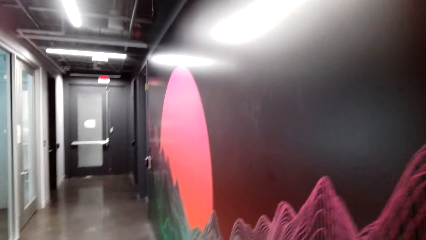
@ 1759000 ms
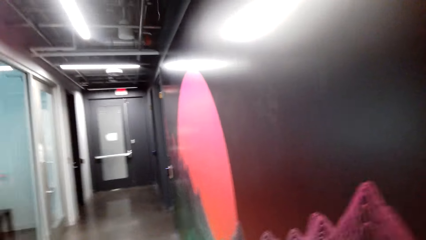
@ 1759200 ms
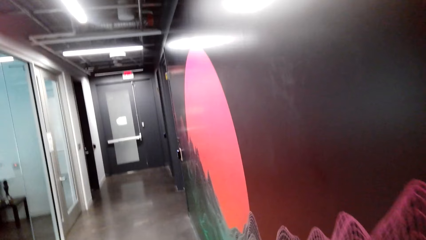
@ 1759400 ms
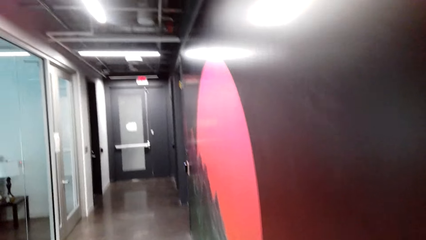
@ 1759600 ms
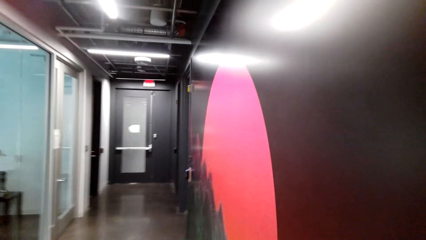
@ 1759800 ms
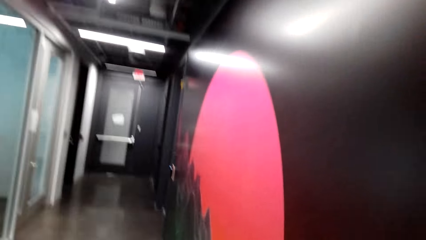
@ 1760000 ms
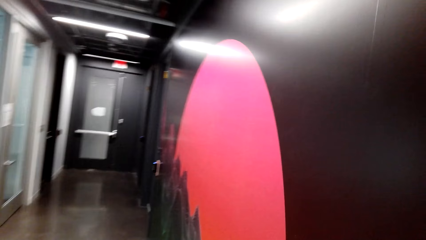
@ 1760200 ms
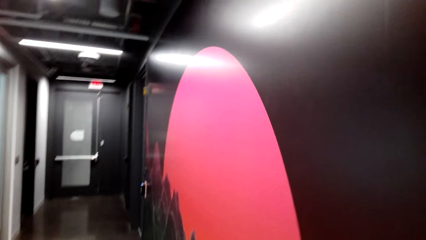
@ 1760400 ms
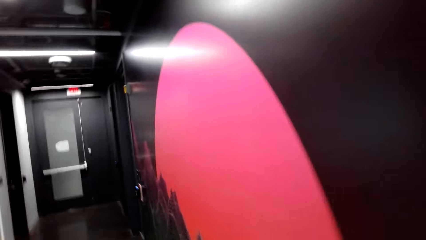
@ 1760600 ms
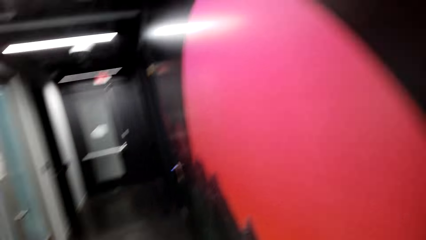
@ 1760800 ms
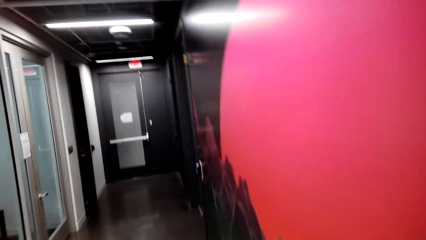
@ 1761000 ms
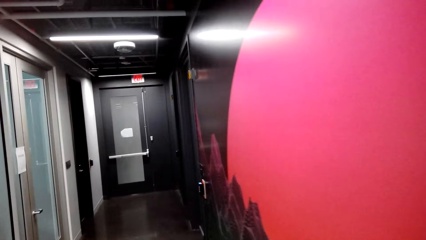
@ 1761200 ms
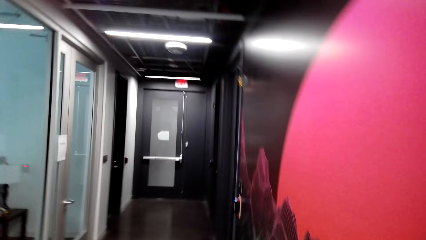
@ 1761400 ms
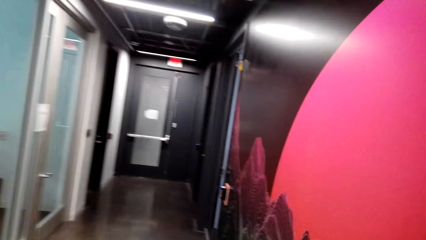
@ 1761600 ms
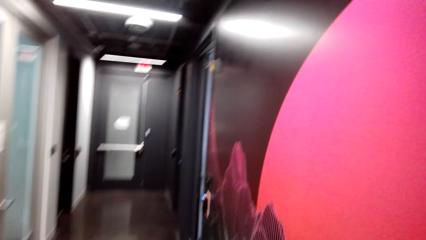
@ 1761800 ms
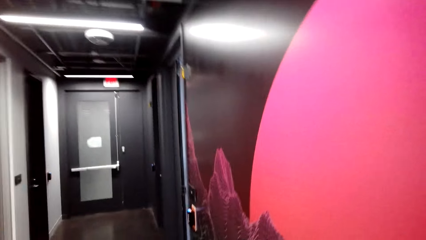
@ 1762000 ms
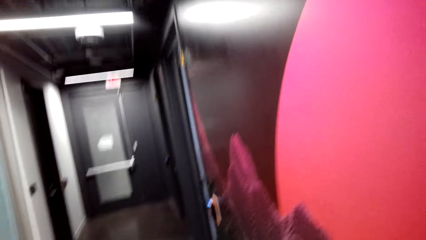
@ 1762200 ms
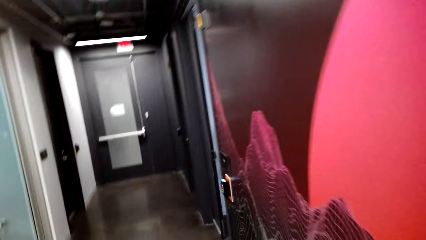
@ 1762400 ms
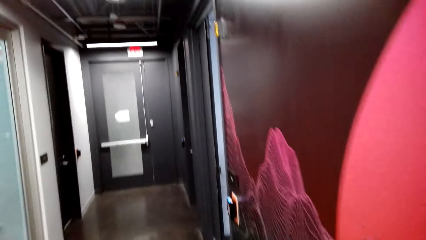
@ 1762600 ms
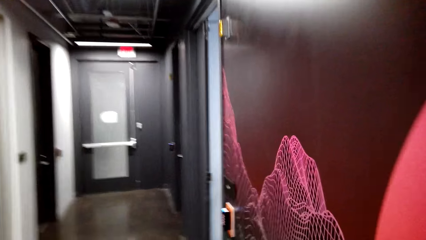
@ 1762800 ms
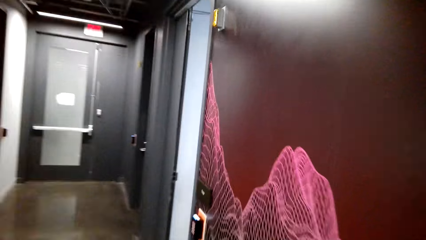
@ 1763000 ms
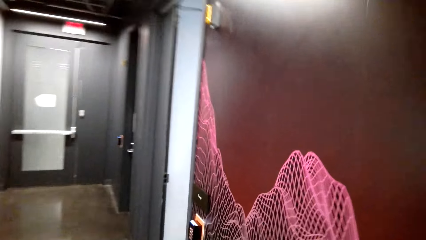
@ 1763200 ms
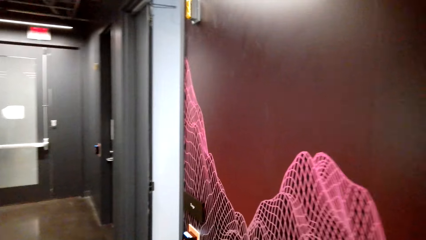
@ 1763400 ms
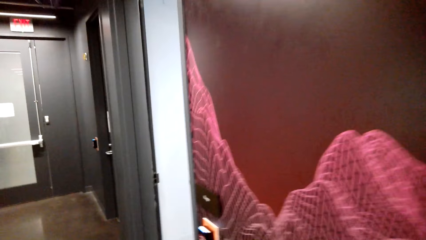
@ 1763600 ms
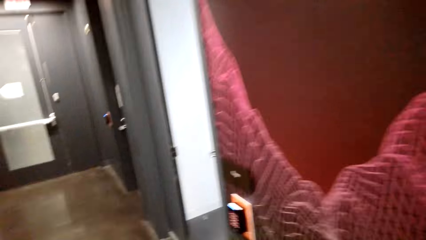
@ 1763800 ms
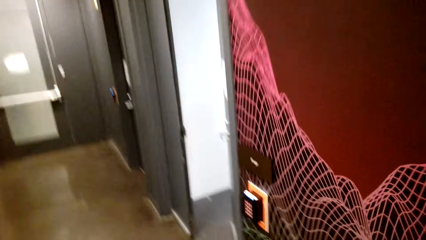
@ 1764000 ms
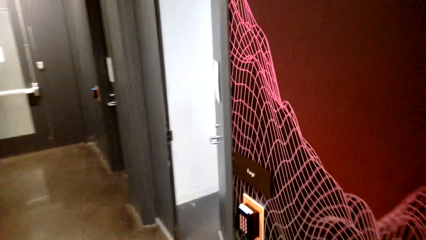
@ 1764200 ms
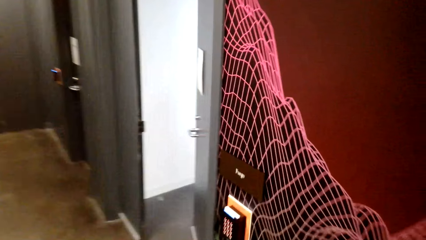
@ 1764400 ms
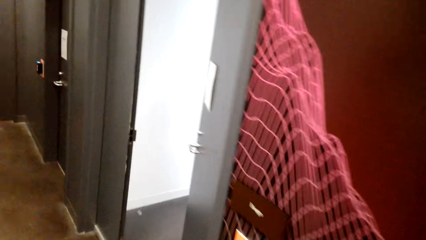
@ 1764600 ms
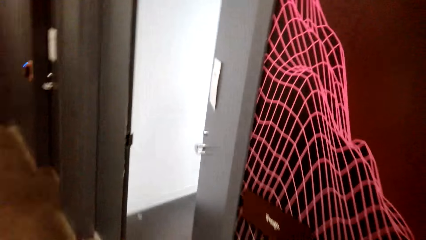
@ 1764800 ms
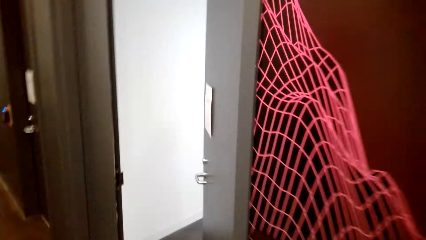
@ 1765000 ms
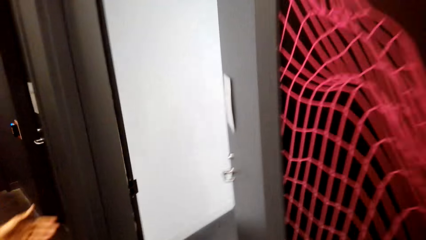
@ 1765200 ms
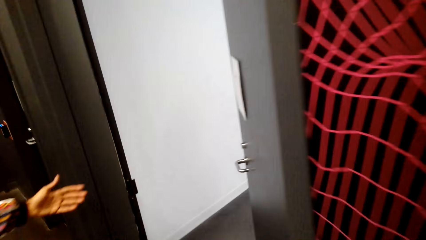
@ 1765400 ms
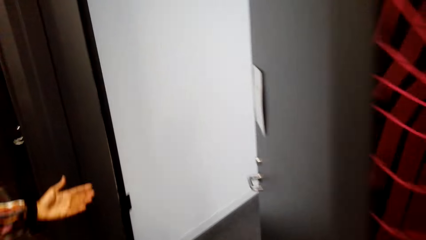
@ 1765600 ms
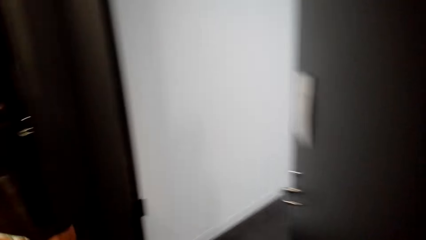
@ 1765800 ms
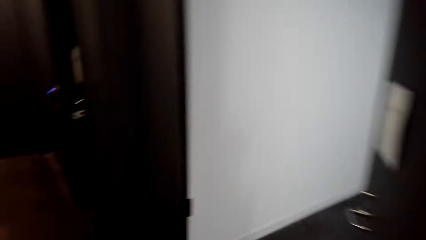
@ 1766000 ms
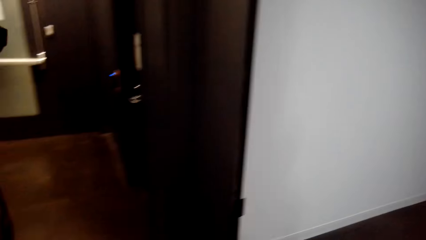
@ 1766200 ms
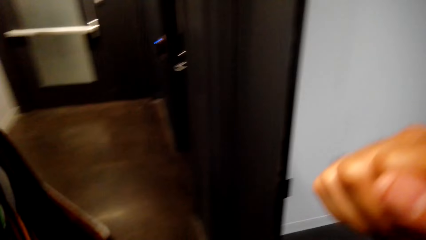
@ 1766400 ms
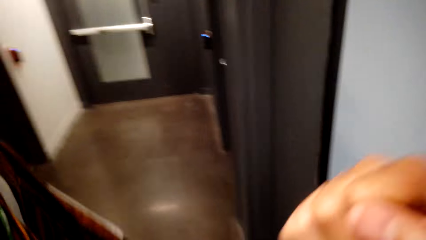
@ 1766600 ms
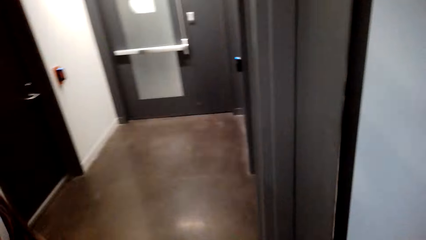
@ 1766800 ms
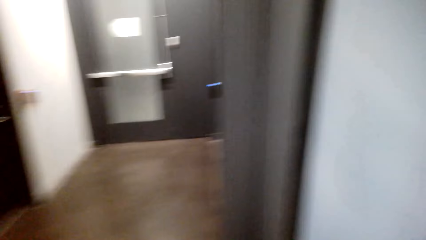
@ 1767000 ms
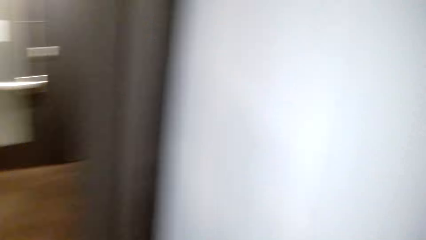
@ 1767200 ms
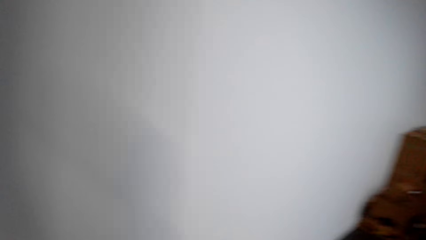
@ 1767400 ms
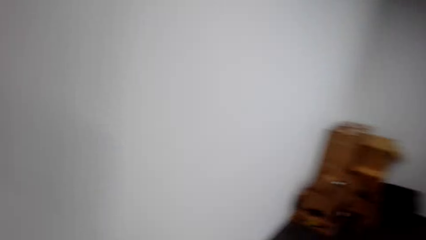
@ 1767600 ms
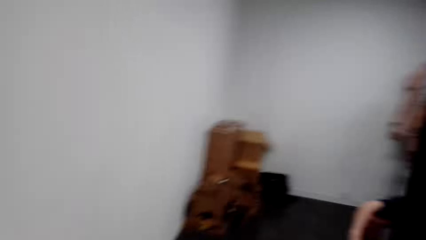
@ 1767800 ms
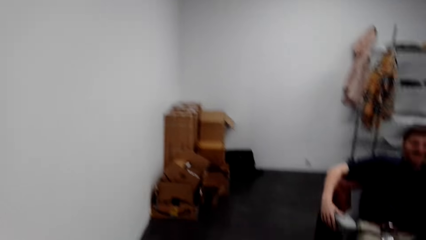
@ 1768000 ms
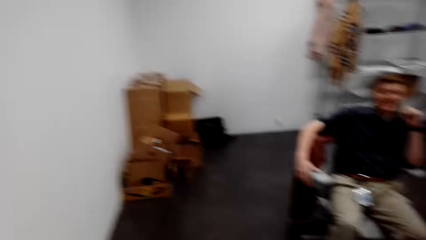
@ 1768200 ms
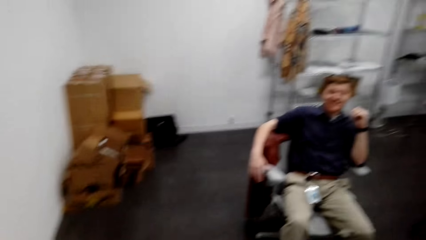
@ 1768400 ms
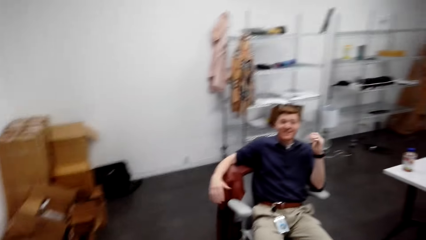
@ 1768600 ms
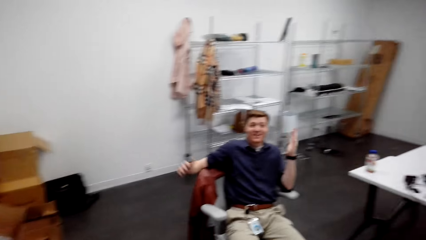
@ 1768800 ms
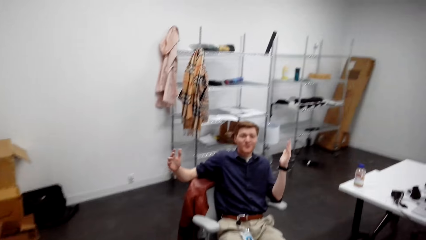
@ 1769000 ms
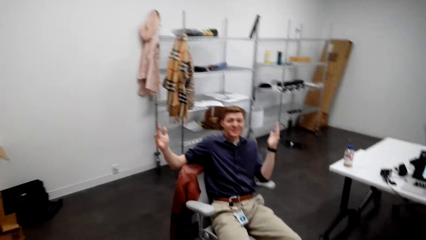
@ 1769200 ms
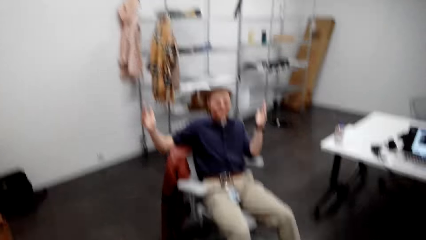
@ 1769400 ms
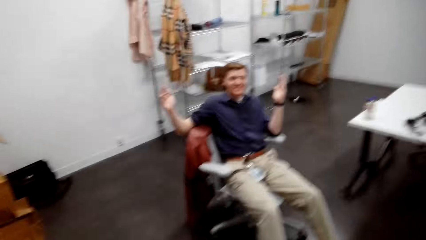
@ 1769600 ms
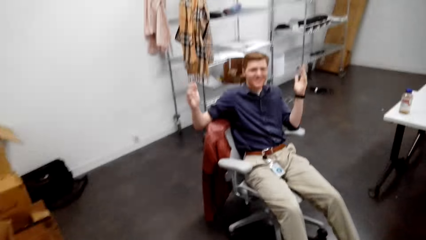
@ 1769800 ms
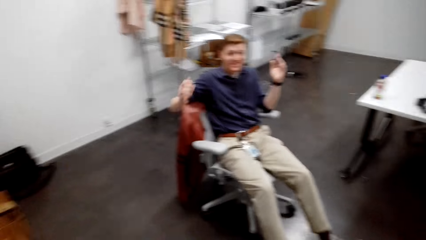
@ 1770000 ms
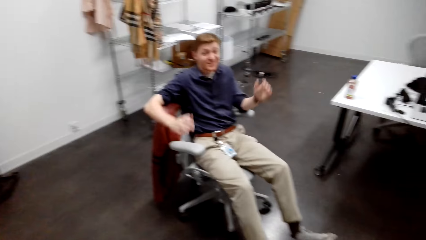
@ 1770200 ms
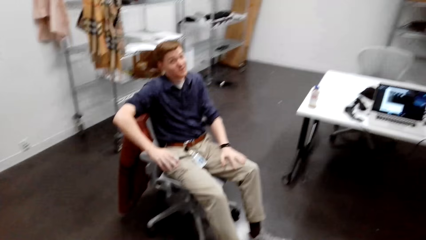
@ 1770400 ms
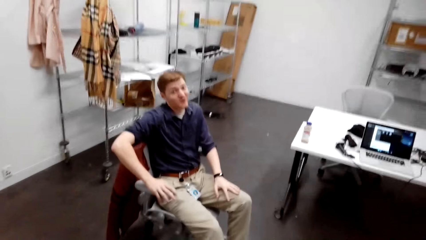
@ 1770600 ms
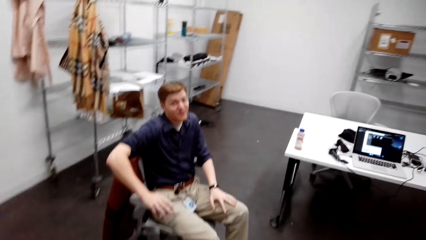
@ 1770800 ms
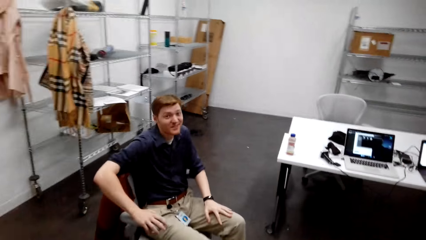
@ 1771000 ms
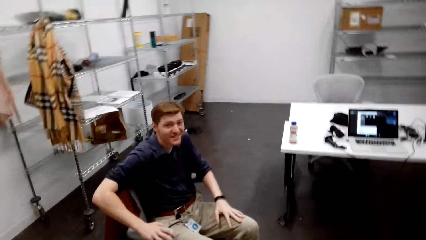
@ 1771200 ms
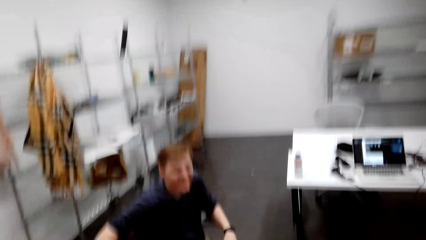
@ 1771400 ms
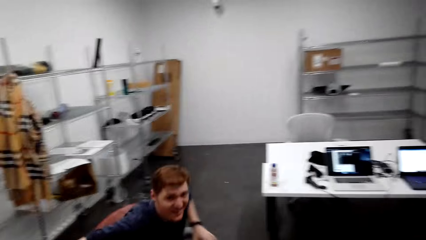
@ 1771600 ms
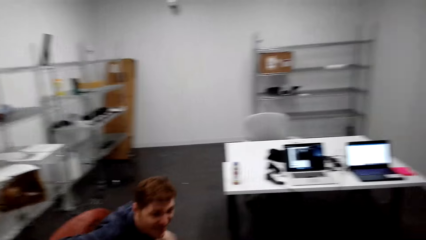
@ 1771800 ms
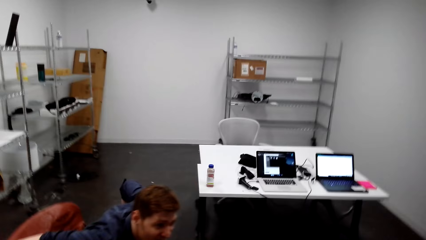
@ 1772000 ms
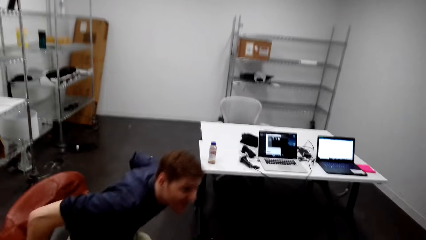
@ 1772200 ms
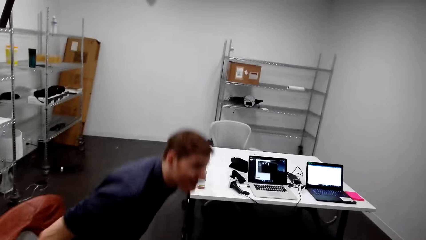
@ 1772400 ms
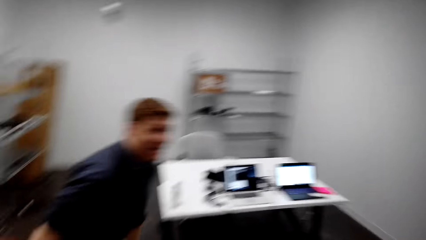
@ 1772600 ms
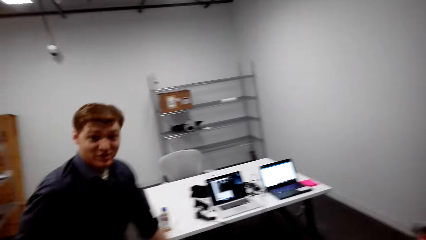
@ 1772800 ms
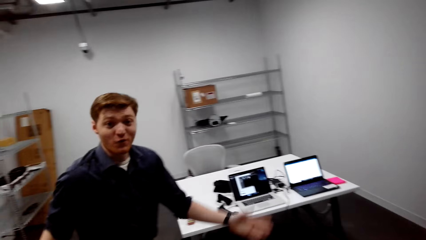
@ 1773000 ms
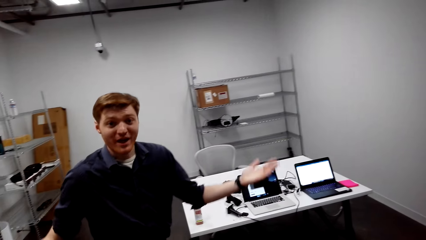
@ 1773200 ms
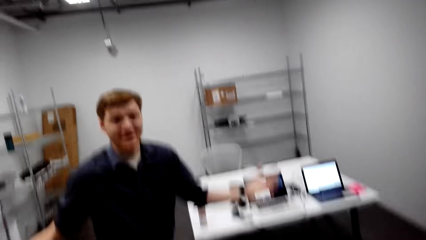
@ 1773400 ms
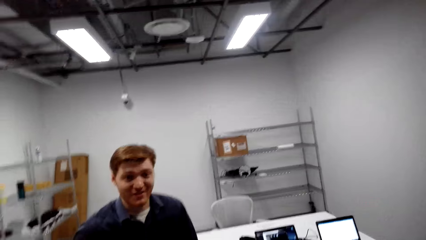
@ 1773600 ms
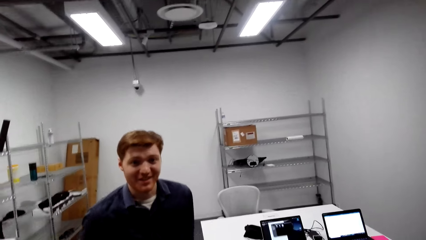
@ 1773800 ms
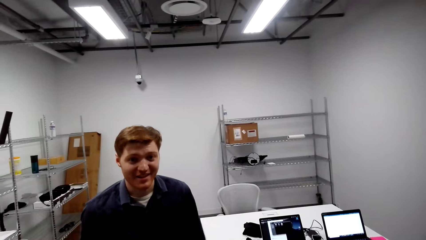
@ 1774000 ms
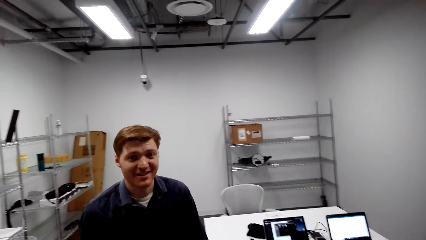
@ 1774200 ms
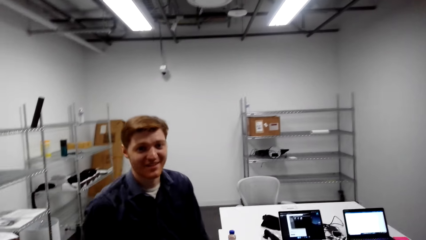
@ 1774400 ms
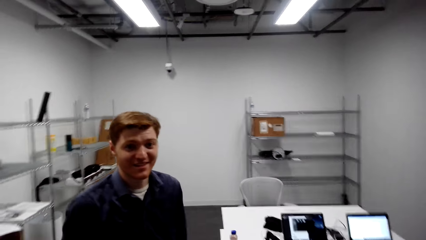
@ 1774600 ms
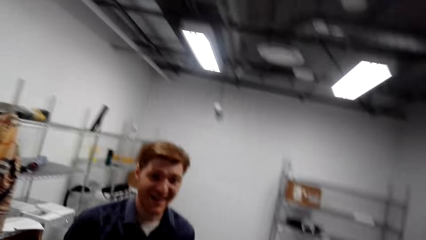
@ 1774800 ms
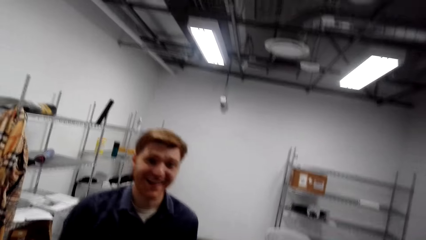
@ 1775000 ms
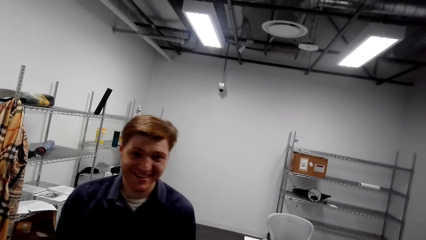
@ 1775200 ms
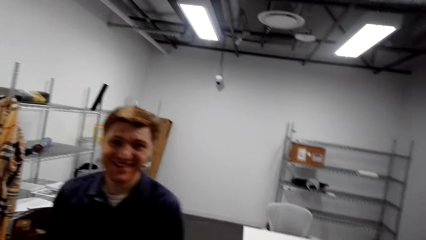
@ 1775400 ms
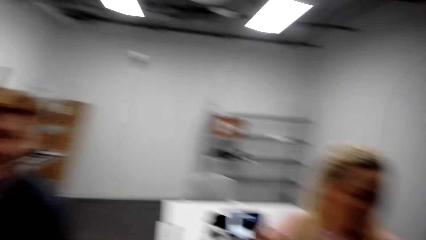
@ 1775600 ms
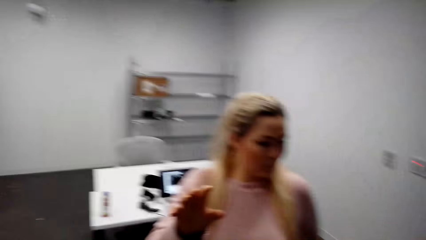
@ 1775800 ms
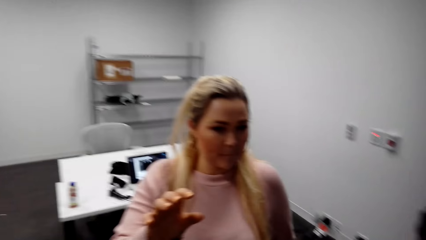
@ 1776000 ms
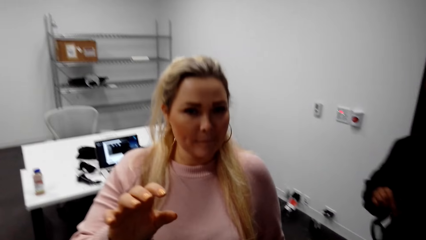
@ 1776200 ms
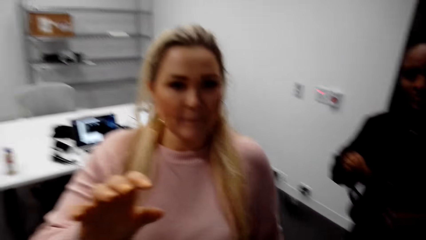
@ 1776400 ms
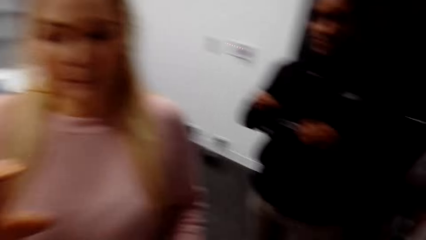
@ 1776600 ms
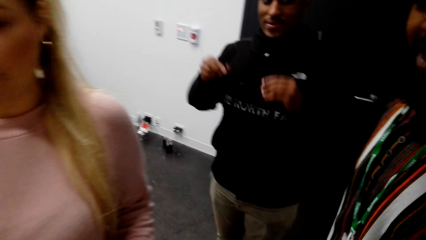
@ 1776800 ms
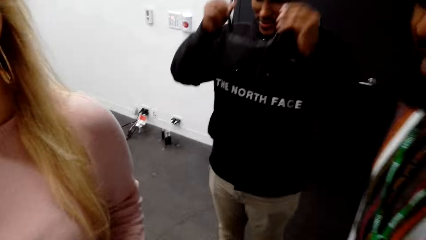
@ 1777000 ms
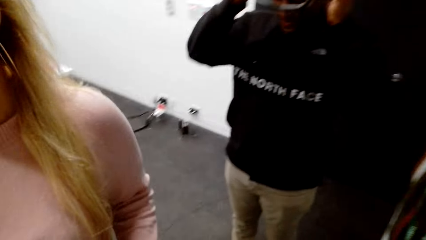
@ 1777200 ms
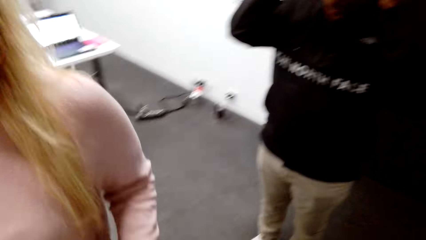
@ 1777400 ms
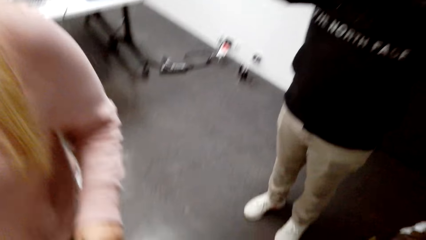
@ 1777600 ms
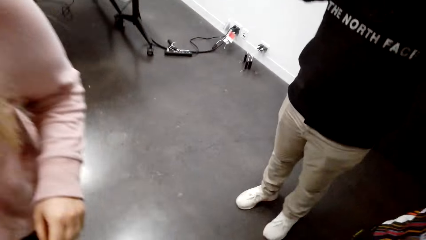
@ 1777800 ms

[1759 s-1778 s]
A person sits in the room, lifts his hands, stands up and moves his hands. Another person puts on the glasses. A third person walks in the room.
